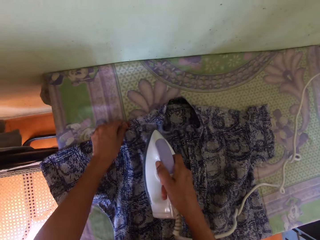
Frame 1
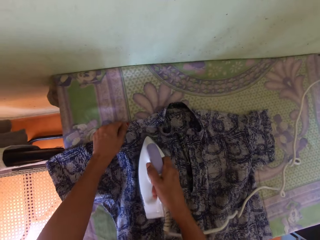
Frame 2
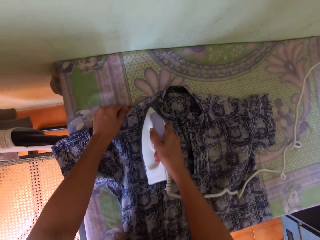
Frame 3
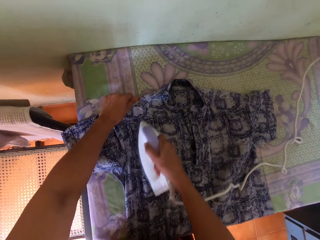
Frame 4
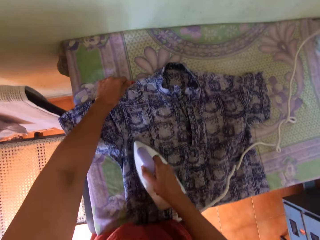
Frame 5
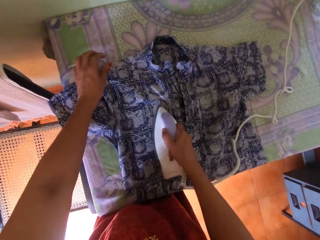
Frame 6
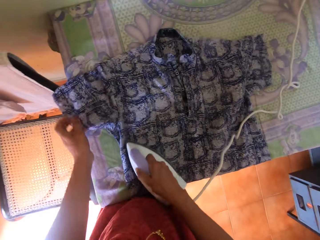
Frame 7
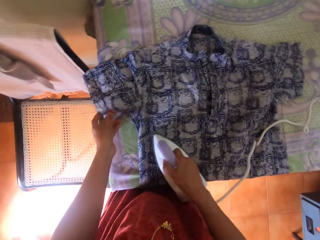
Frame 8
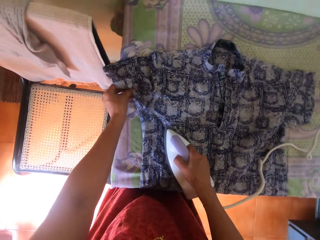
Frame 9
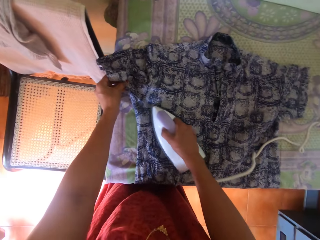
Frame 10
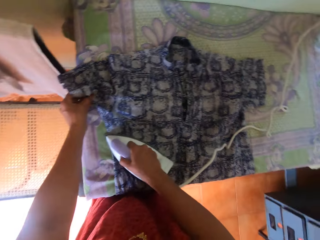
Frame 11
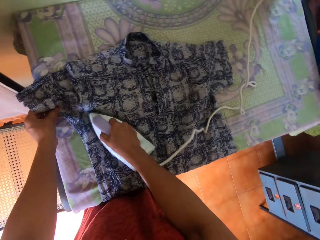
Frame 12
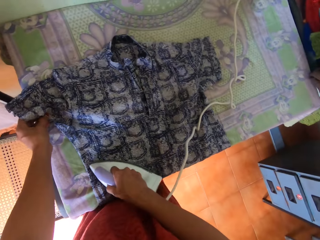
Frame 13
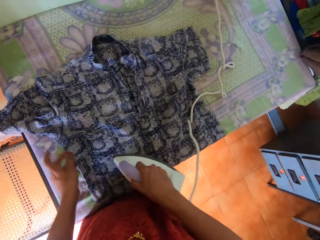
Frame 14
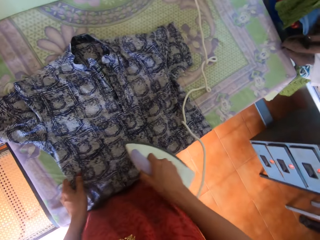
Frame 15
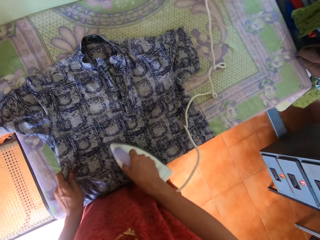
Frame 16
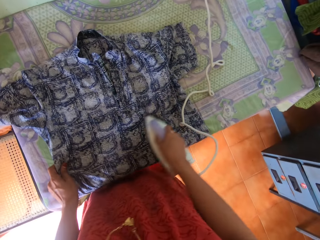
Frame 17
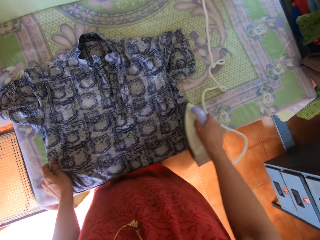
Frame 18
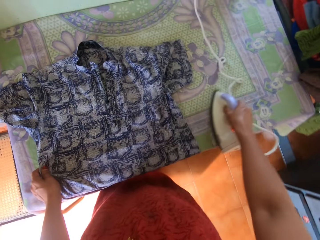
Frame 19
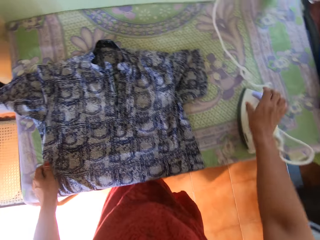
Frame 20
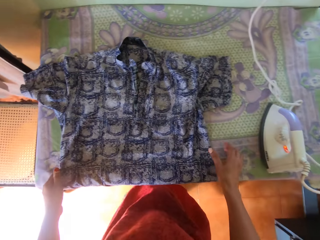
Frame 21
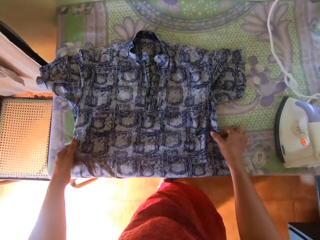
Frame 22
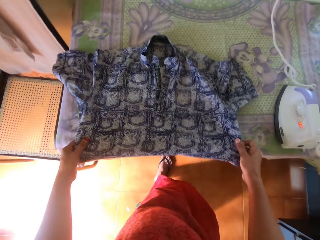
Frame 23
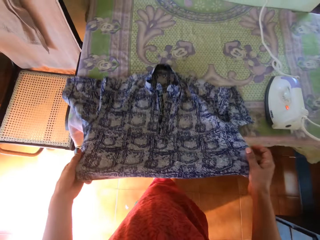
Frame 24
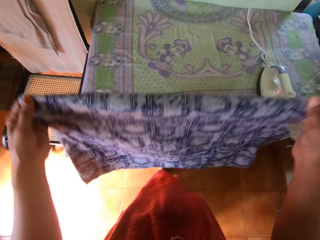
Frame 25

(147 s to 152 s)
The camera wearer puts down the iron box. They pick the cloth from the table.

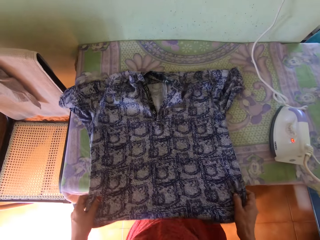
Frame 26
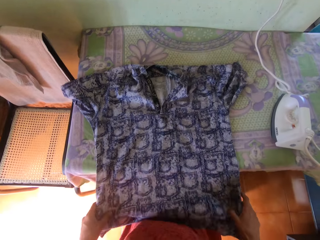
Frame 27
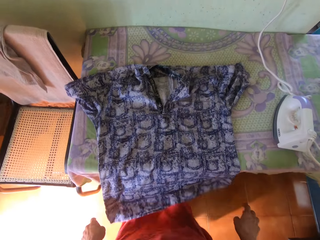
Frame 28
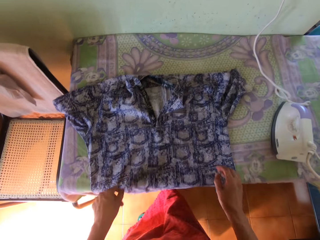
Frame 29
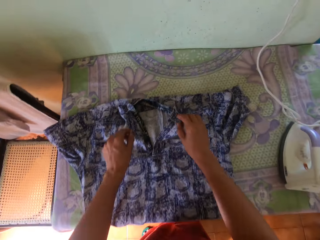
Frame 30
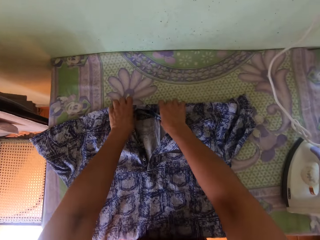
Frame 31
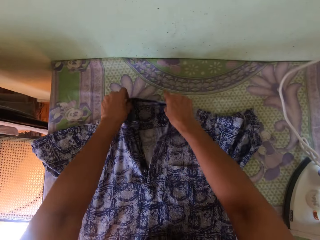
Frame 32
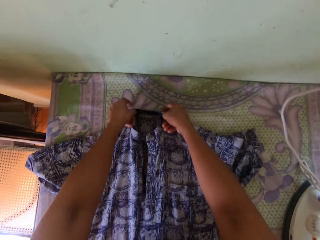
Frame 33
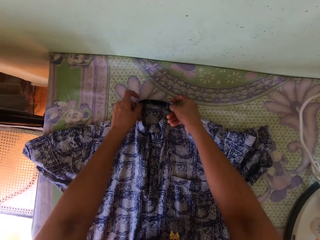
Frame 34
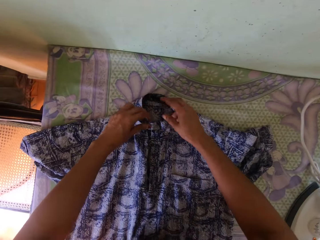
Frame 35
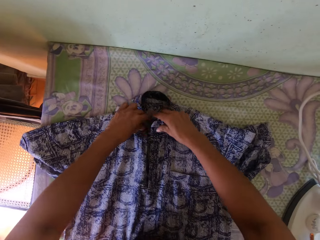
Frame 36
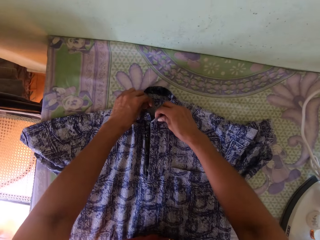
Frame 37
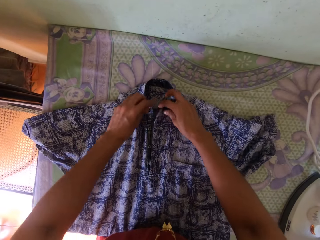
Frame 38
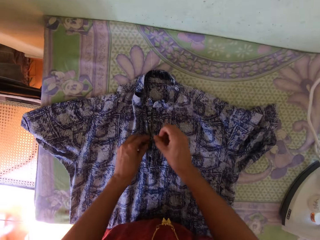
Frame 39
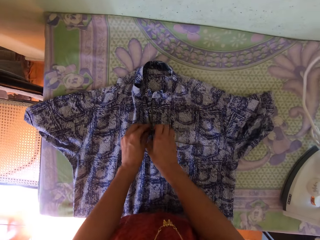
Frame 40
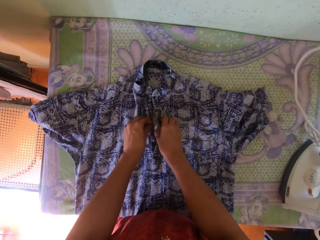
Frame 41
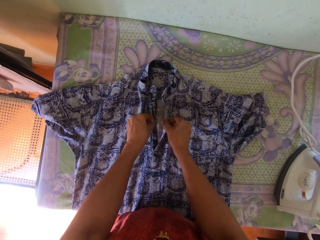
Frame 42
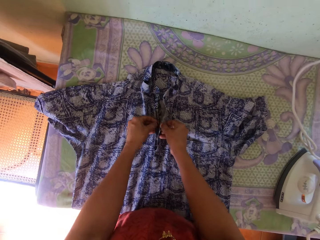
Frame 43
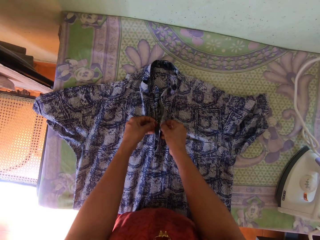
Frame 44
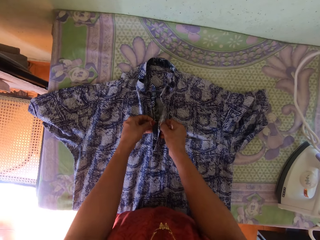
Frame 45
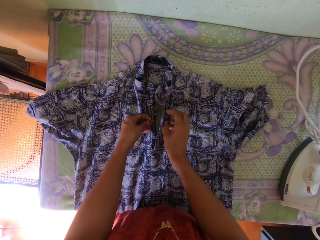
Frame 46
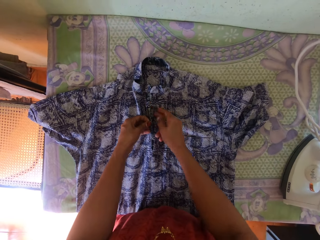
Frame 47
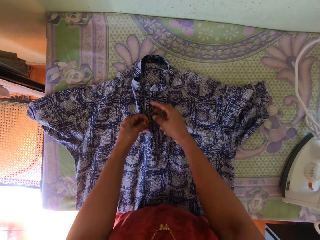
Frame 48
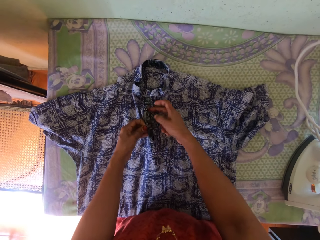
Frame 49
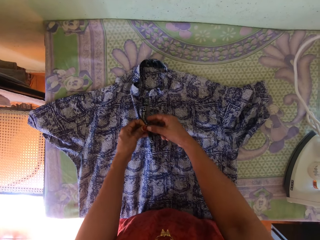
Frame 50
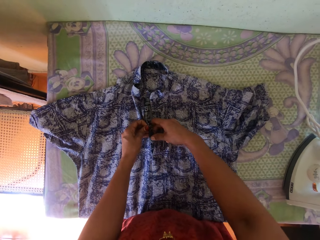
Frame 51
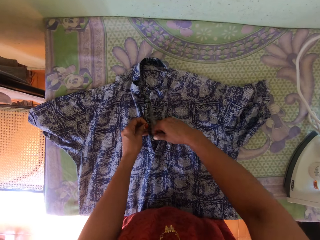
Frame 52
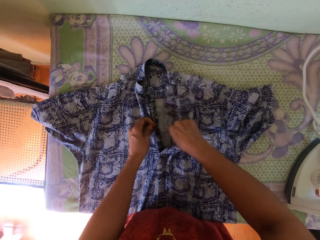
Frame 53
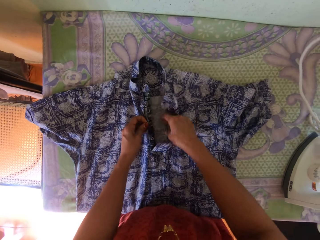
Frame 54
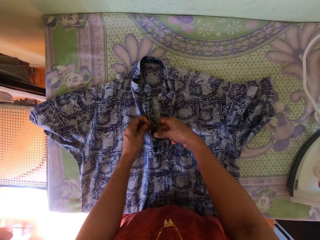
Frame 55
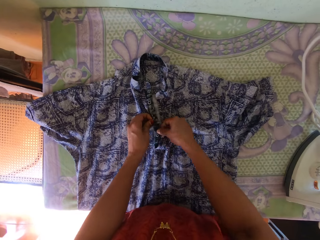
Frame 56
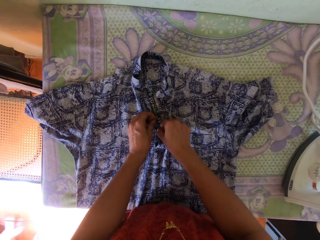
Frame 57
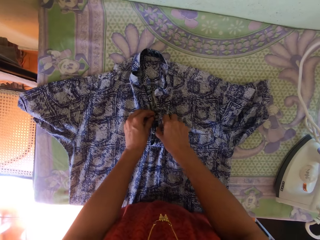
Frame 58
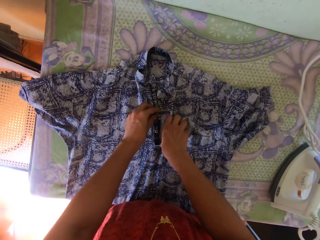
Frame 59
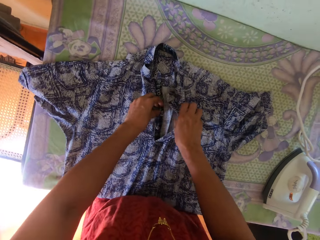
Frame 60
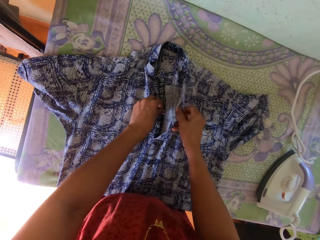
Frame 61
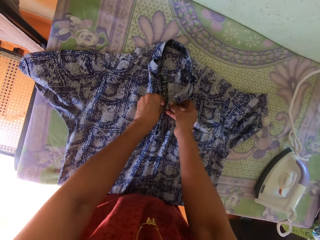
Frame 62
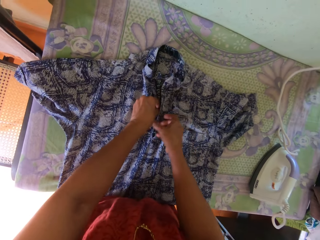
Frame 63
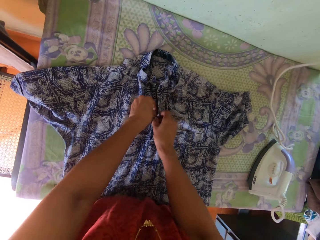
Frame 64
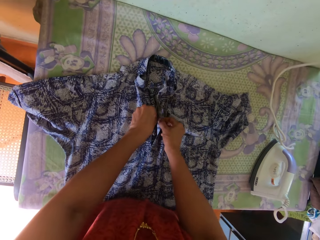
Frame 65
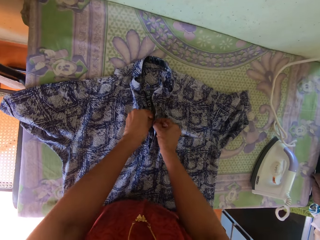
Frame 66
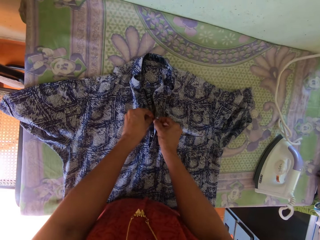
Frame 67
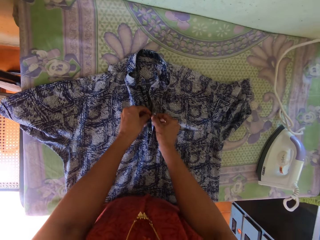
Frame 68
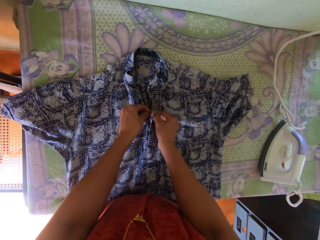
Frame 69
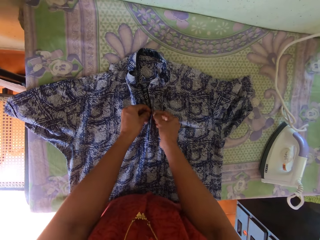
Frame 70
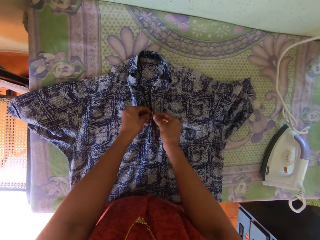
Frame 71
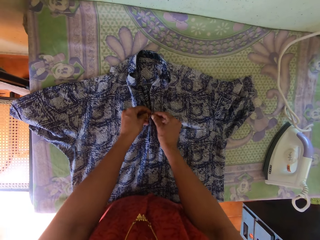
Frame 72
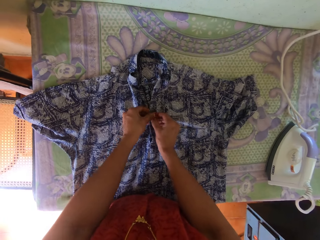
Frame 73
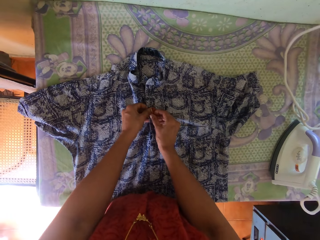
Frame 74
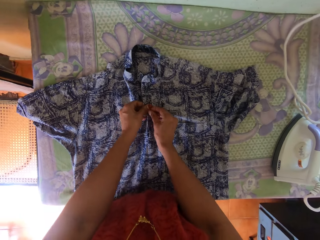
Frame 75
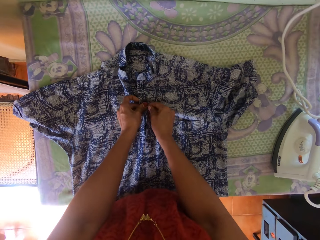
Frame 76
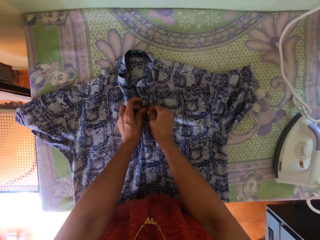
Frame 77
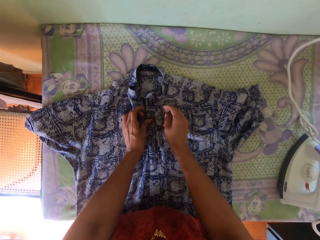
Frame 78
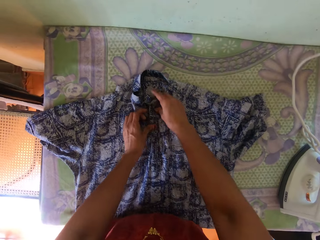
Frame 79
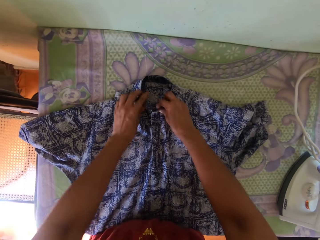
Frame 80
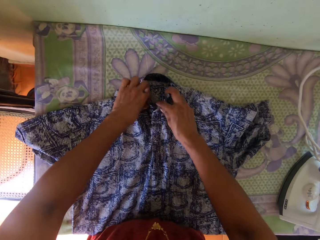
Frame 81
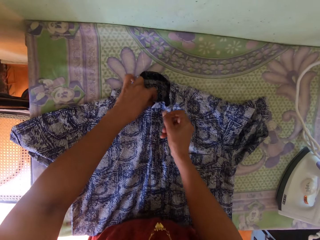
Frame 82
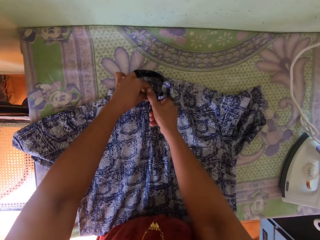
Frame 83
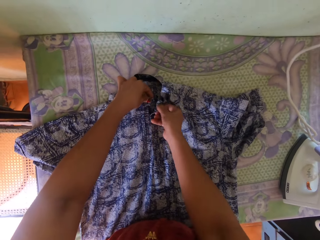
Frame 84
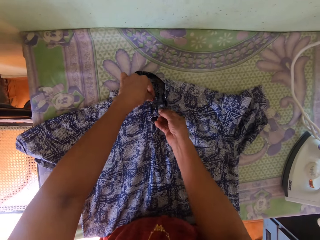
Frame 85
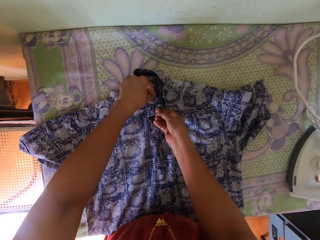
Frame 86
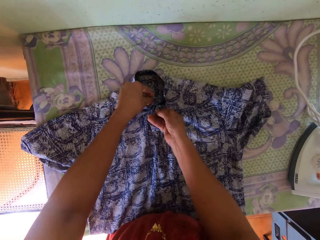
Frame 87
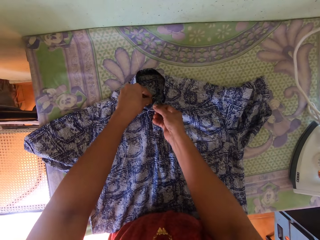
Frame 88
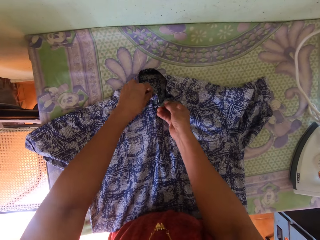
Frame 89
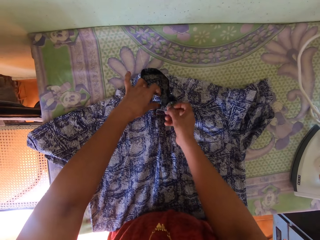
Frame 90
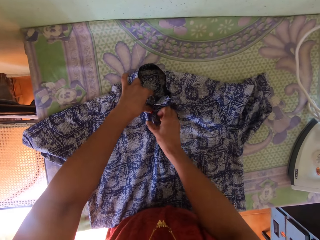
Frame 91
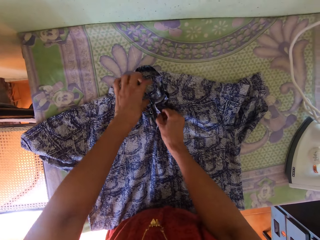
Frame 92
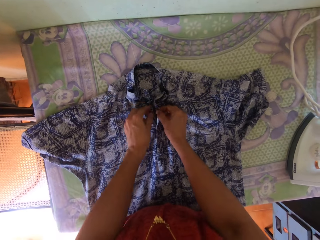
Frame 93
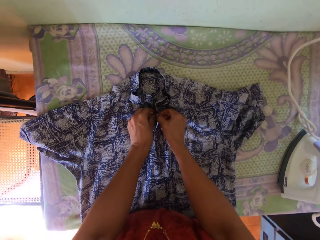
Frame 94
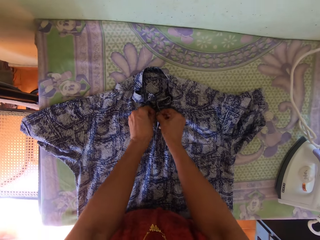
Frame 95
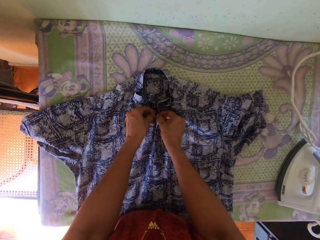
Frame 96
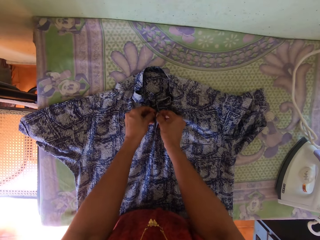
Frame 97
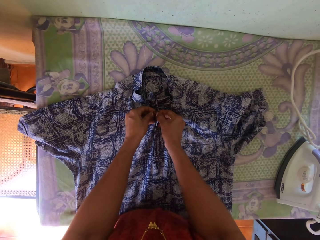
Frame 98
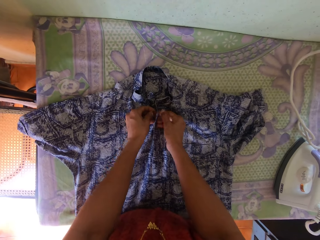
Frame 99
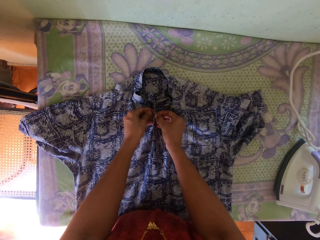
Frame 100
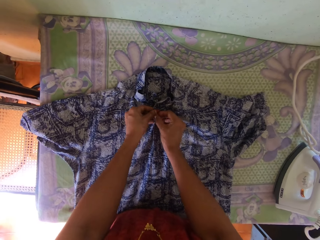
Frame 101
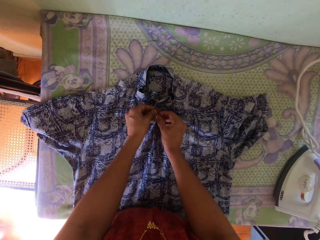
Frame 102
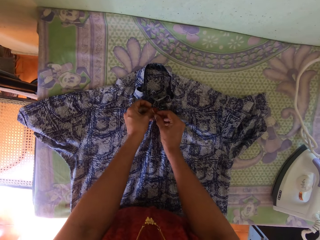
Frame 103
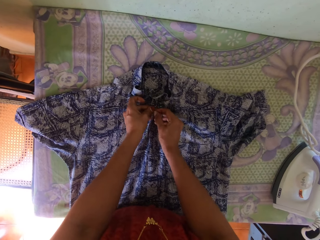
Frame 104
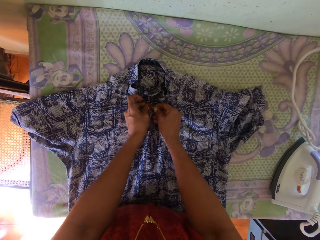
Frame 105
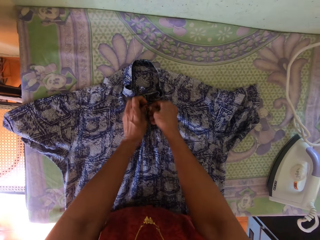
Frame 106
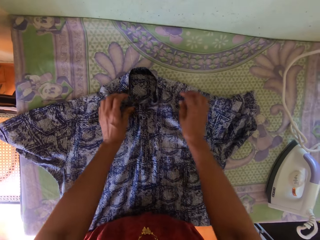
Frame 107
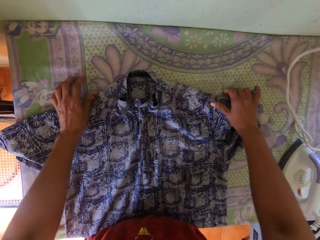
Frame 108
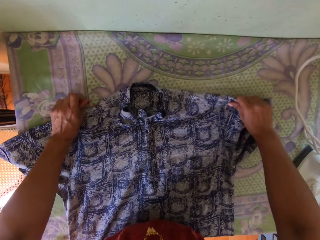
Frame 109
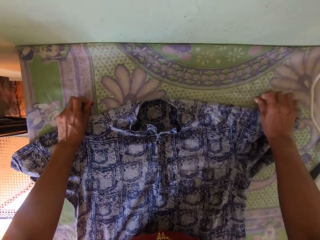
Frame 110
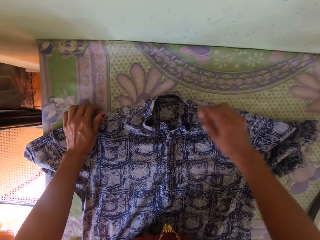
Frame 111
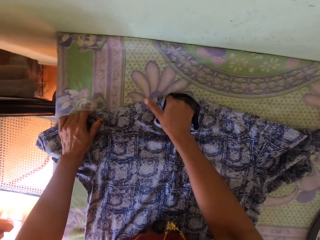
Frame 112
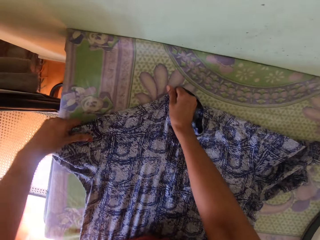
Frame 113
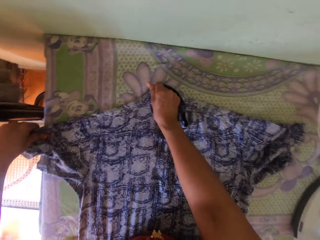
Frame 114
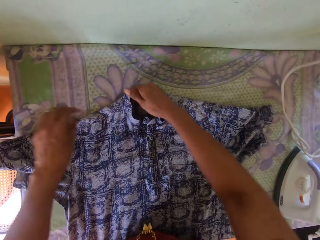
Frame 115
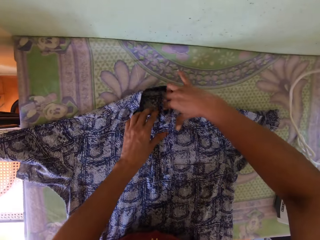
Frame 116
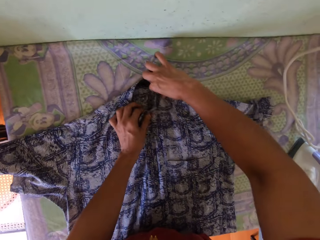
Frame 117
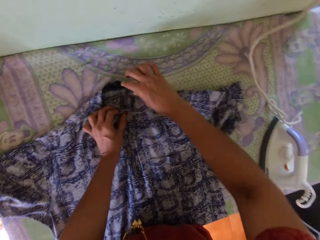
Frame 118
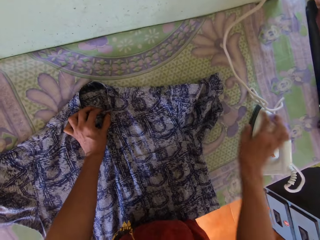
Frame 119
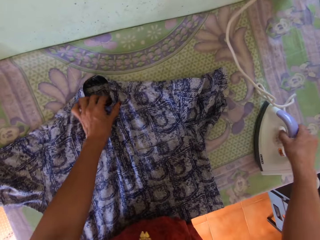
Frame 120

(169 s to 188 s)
The camera wearer moves the cloth forward. They adjust the cloth on a table. They tie the buttons. They button the cloth. They adjust the cloth on the table.
